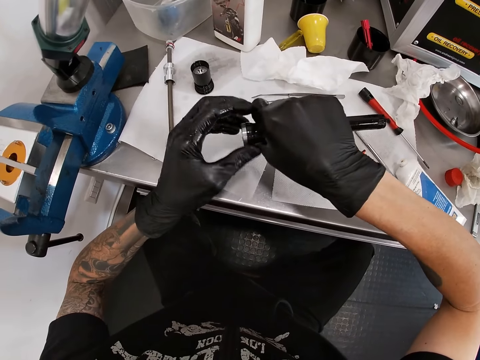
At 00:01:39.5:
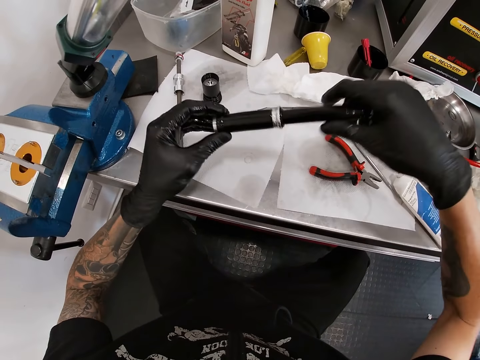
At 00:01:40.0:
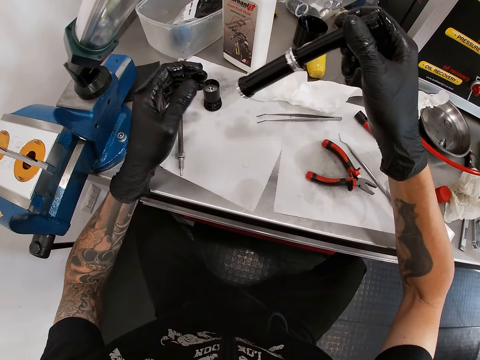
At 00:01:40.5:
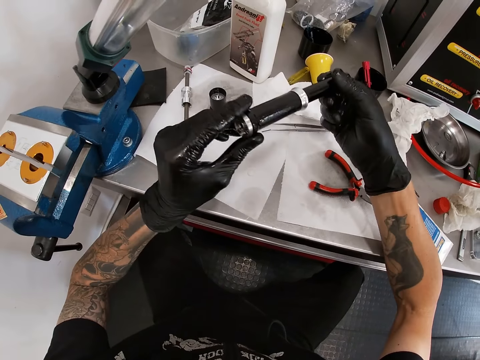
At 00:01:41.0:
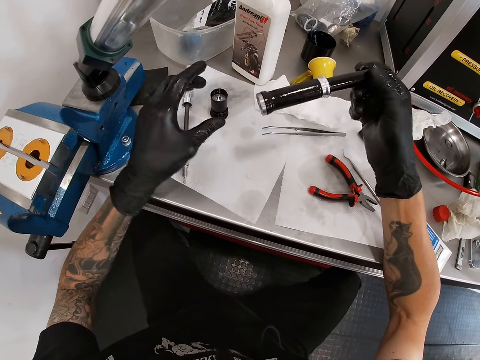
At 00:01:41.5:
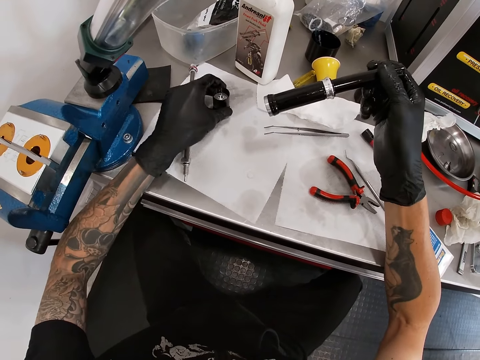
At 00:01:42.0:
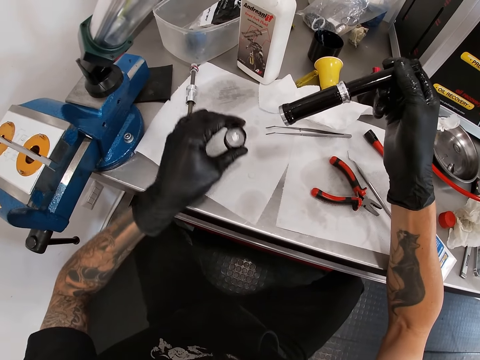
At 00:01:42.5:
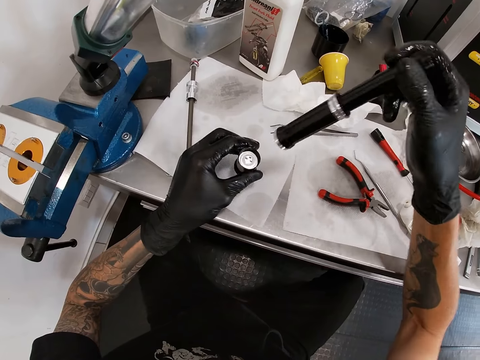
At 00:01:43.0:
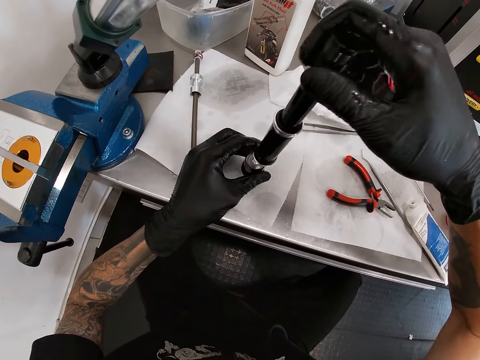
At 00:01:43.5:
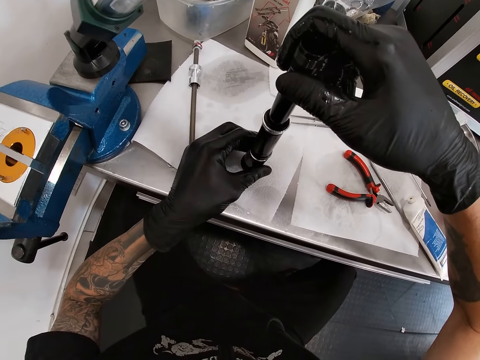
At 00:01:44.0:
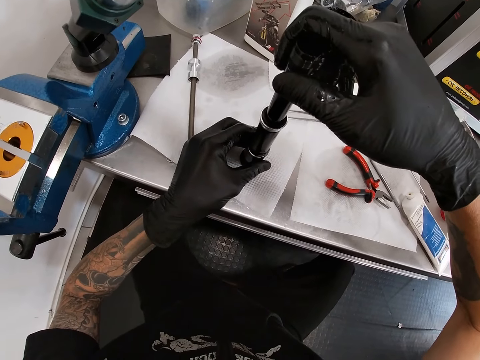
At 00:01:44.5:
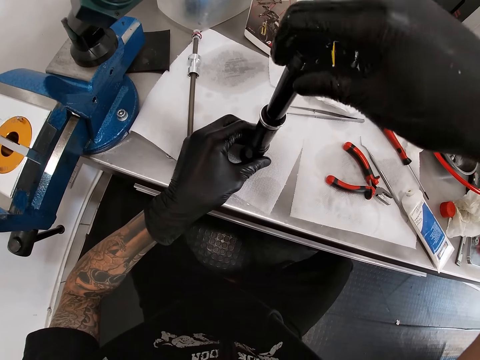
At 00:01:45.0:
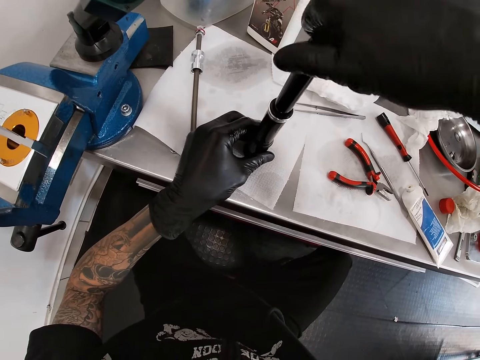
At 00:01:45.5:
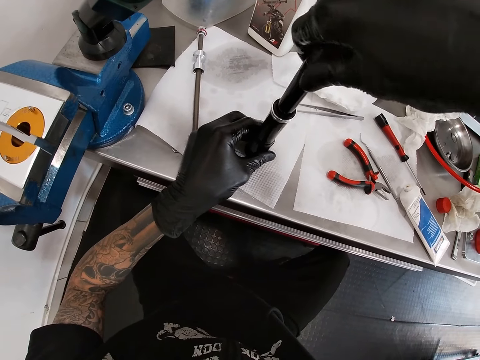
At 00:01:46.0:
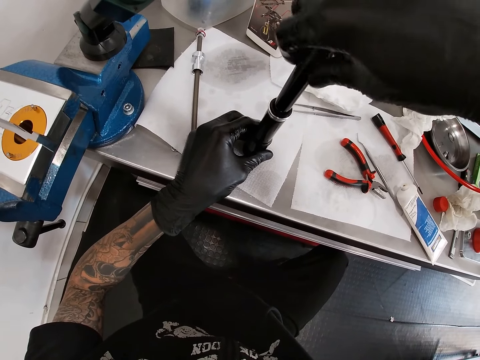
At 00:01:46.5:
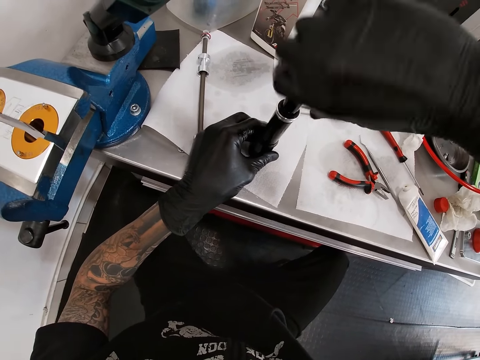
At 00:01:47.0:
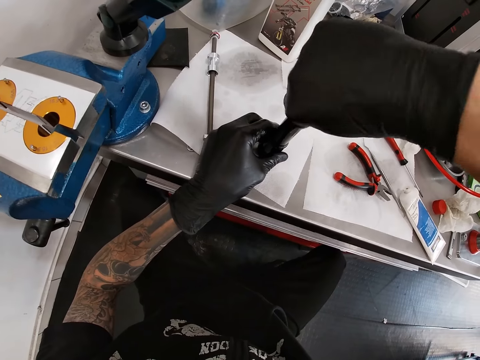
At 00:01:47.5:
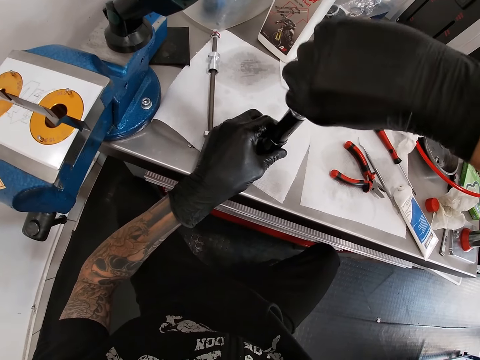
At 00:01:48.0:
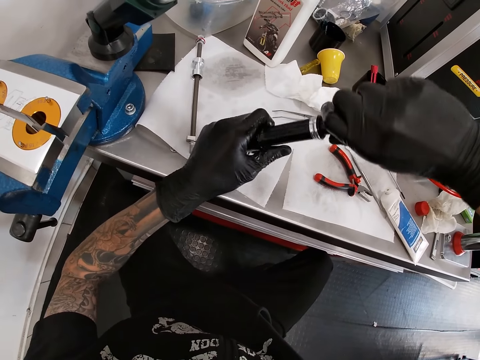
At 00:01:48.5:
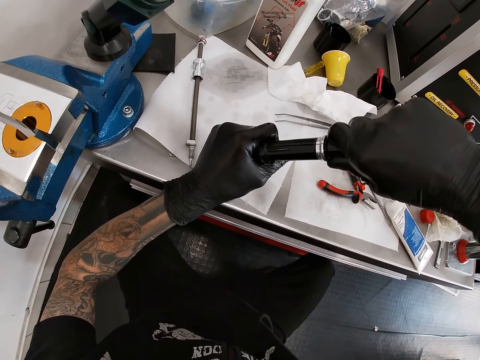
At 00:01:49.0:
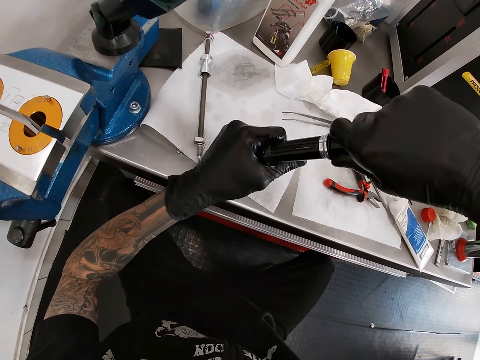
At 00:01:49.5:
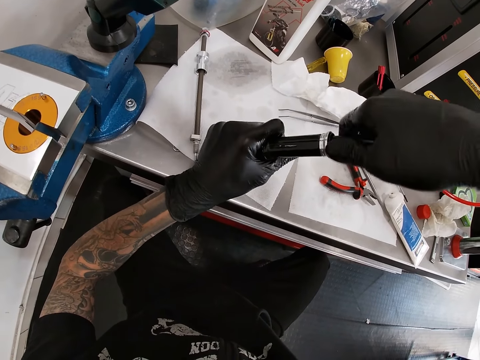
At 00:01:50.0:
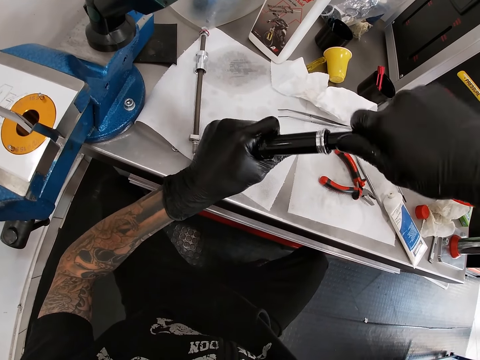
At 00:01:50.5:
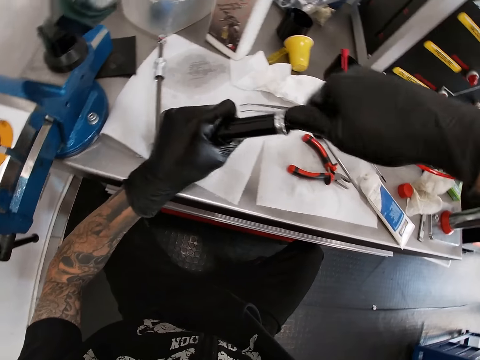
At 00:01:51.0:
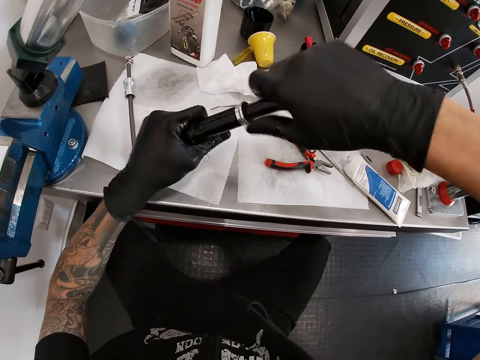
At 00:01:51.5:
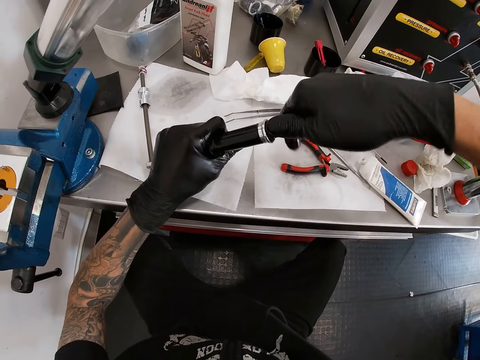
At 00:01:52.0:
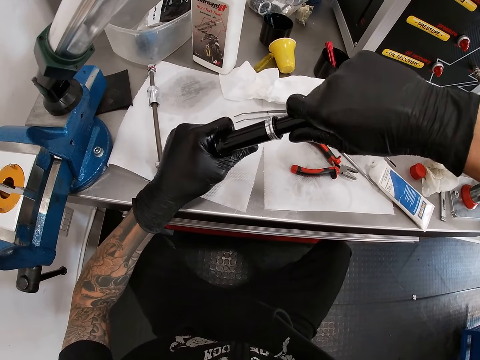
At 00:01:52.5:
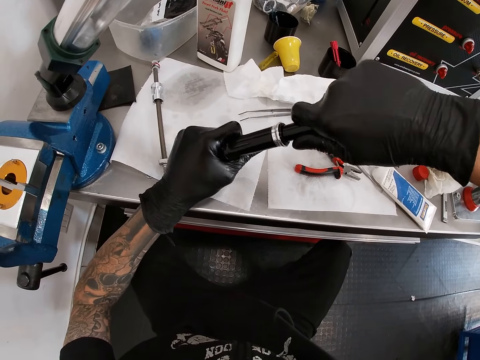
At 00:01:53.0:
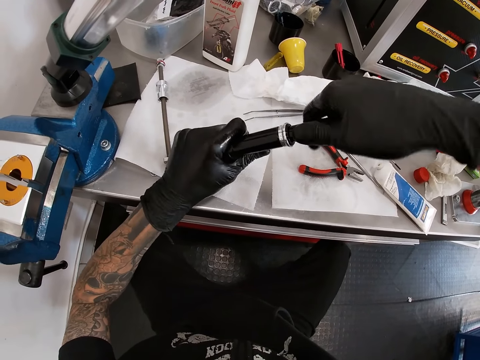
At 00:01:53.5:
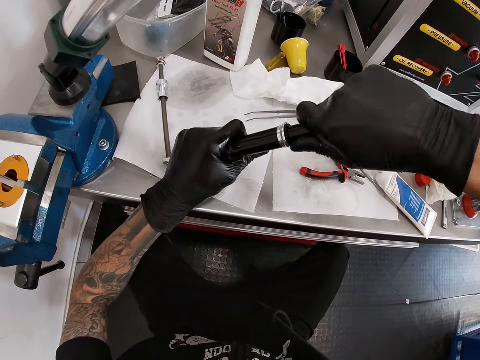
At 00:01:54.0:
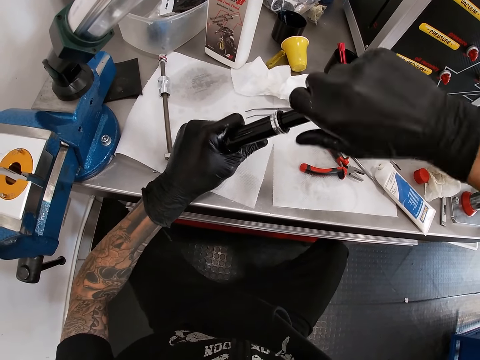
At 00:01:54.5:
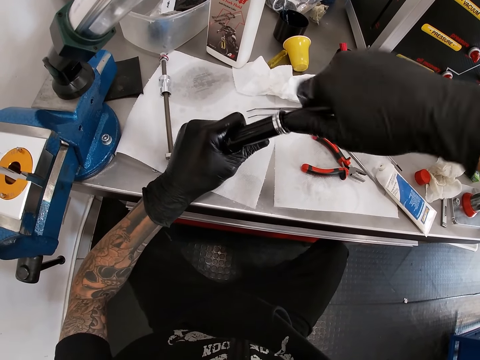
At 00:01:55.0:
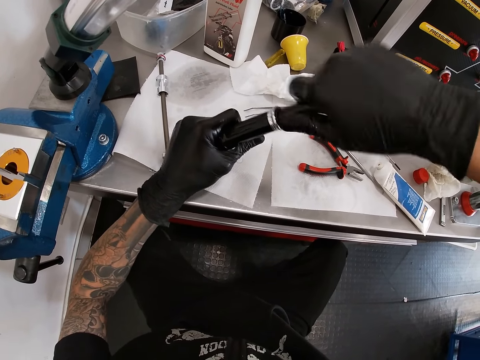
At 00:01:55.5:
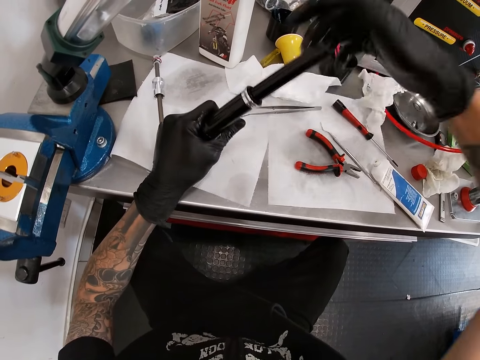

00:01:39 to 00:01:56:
The camera wearer picks the lower section of the bicycle hub from the work bench with his left hand. He puts the lower section of the bicycle hub with the bicycle hub on the table with both hands. He connects the piece together. He screws the bicycle hub with both hands.

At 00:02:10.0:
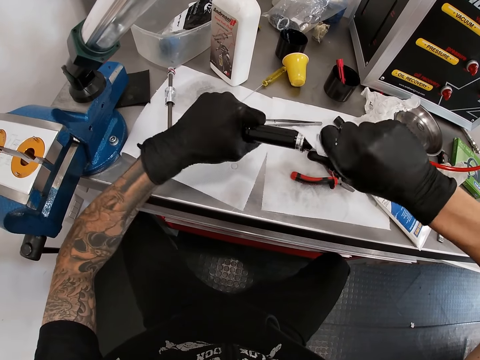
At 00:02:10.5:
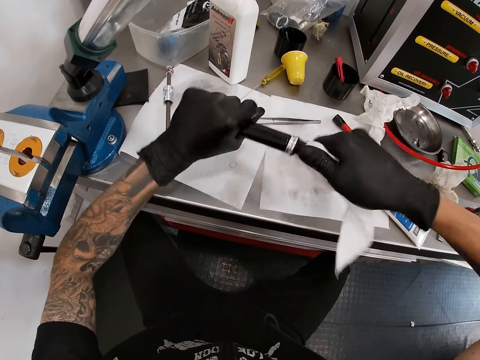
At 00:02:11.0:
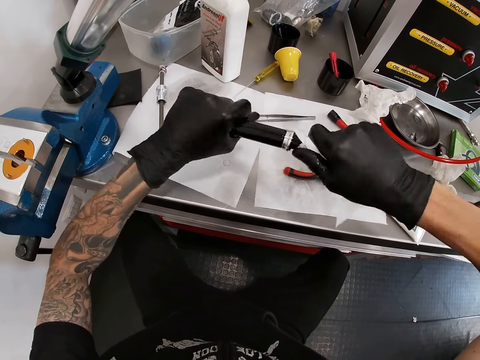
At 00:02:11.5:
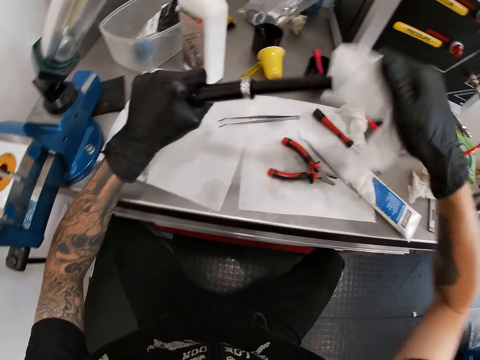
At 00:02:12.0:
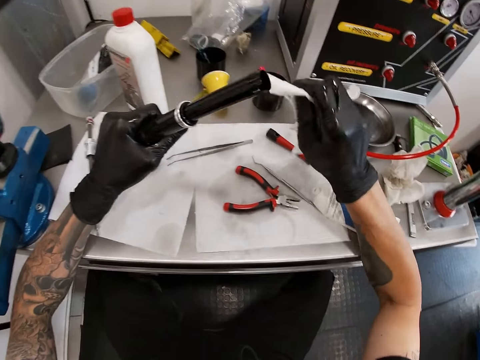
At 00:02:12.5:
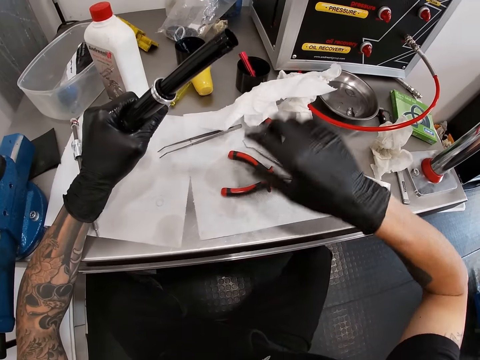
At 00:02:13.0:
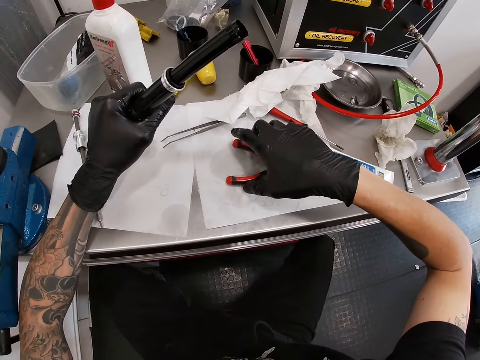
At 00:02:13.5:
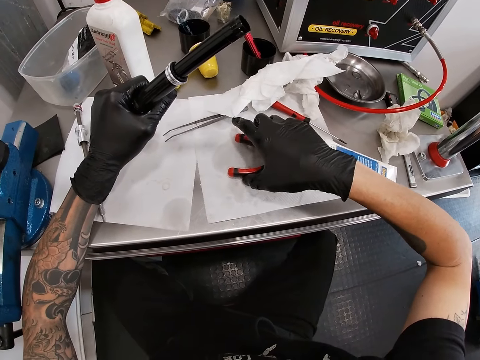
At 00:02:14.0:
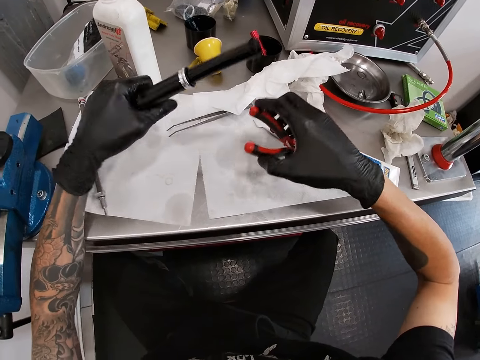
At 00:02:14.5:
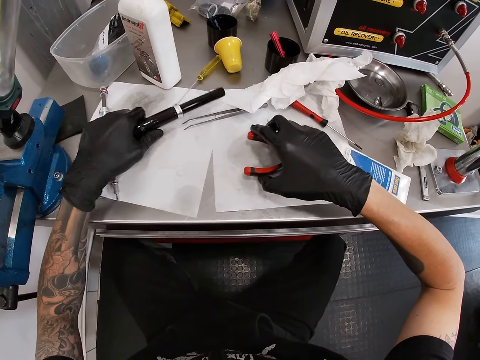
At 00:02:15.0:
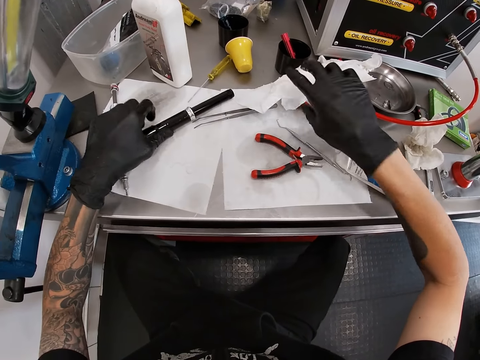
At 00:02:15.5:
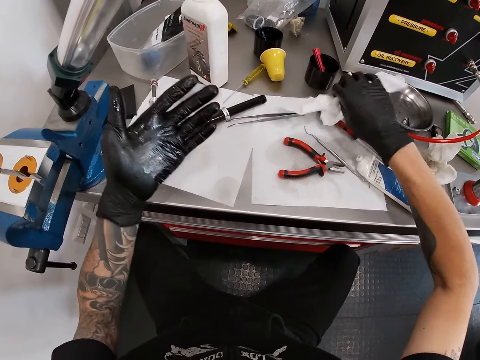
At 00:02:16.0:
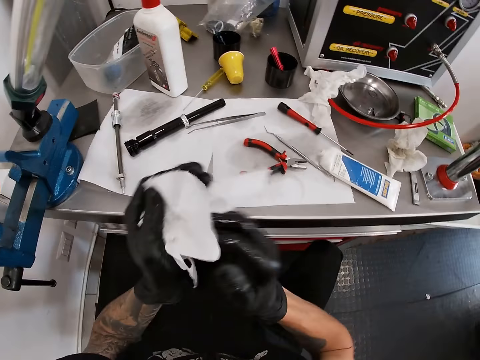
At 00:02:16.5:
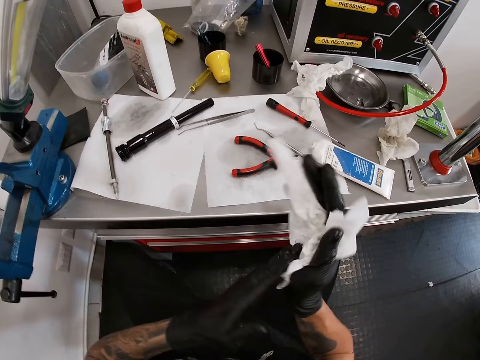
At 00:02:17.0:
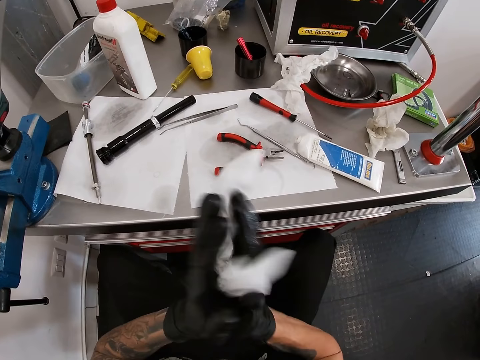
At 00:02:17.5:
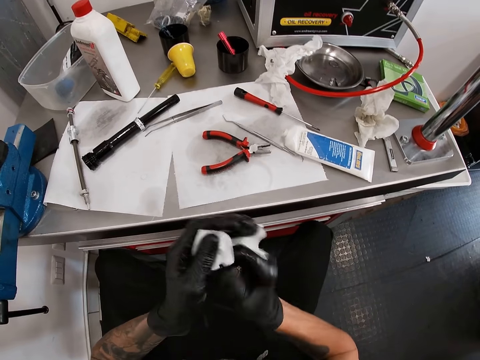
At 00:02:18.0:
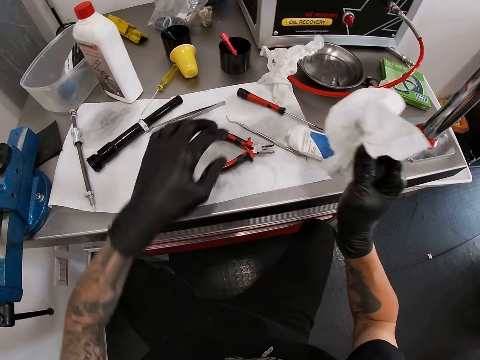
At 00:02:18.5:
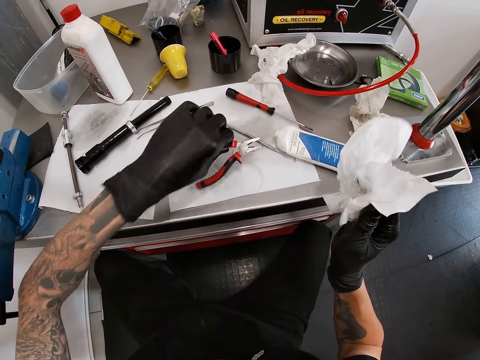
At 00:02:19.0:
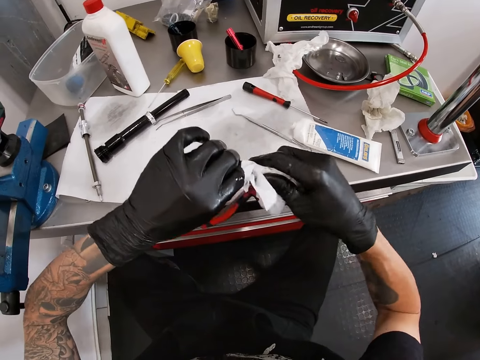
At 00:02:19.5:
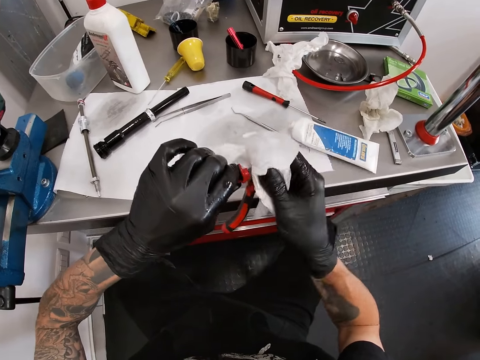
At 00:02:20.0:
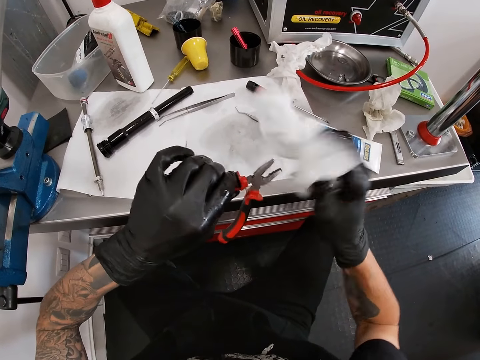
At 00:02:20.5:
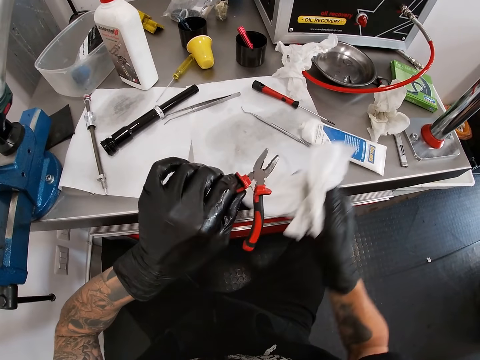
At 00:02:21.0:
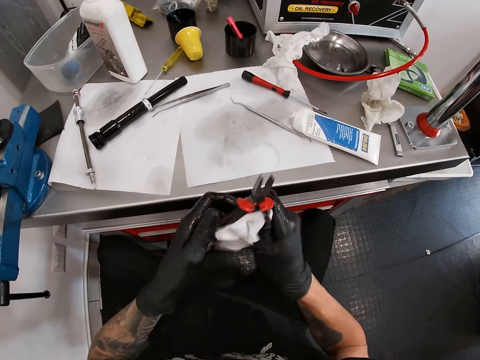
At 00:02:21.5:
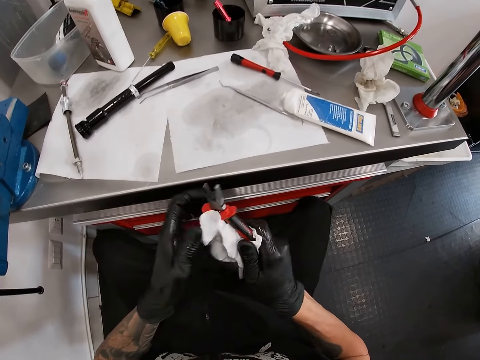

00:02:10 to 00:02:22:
The camera wearer drops the tissue paper on the work bench with his right hand. He puts the piece of metal down. He picks a plier from the work bench with his right hand. He drops the bicycle hub on the work bench with his left hand. He drops the plier on the work bench with his right hand. He picks the tissue paper from the work bench with his right hand. He cleans his hands with the tissue paper. He picks the plier from the work bench with his left hand. He cleans the plier with the tissue paper in his right hand.
